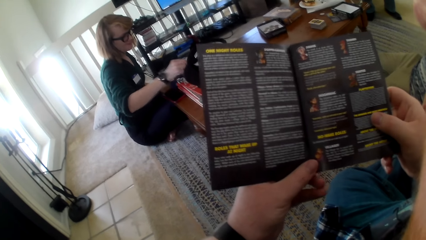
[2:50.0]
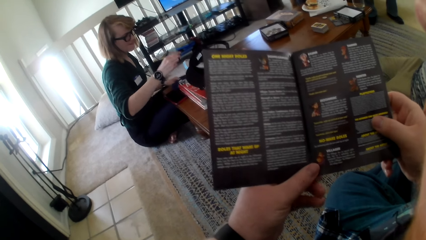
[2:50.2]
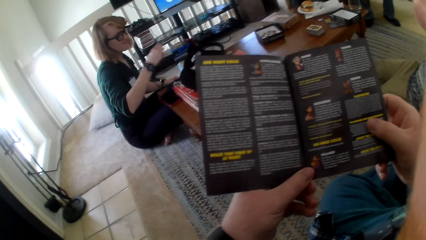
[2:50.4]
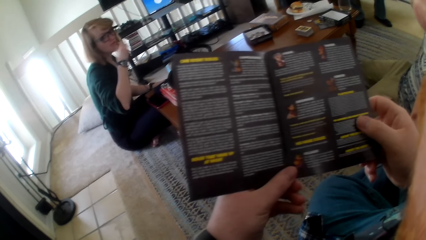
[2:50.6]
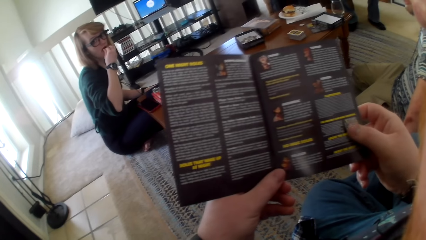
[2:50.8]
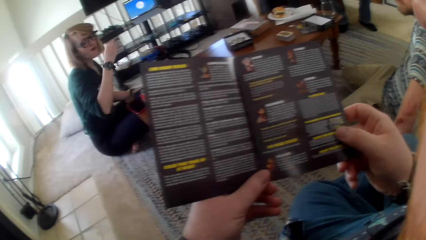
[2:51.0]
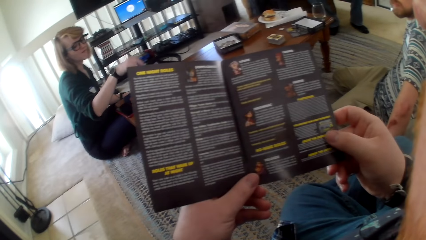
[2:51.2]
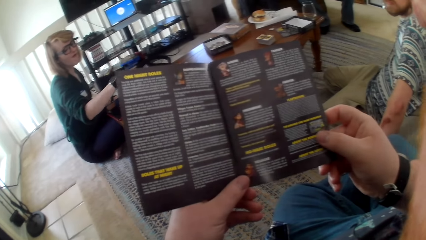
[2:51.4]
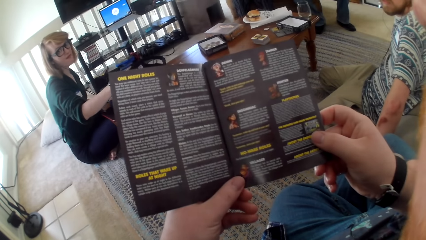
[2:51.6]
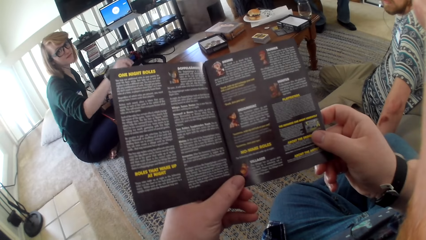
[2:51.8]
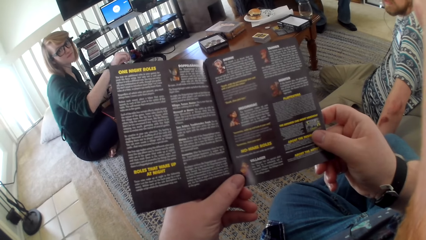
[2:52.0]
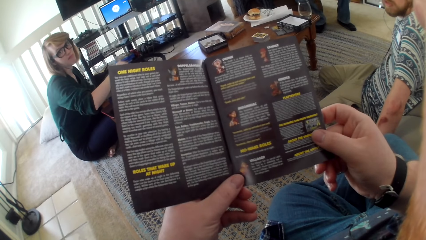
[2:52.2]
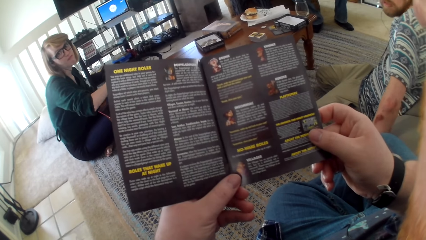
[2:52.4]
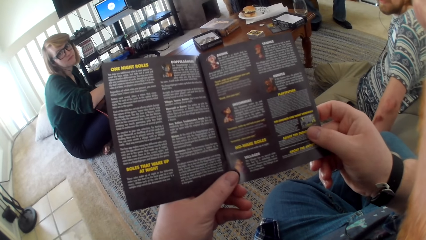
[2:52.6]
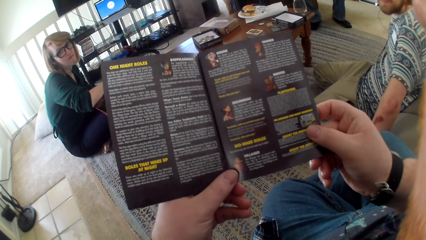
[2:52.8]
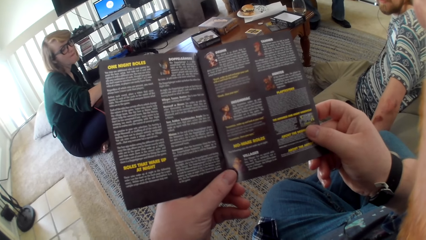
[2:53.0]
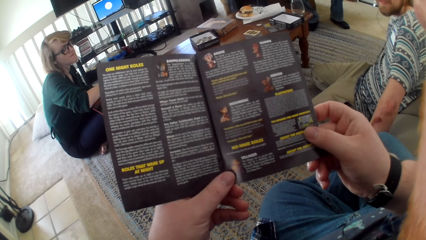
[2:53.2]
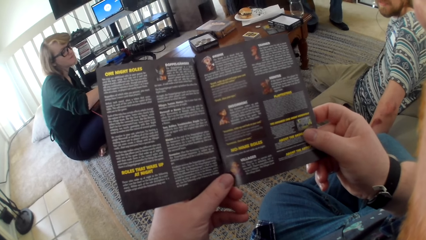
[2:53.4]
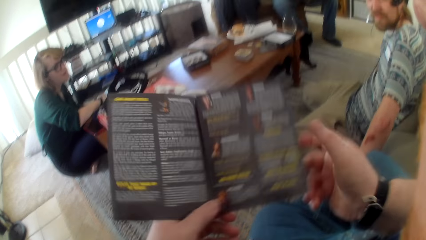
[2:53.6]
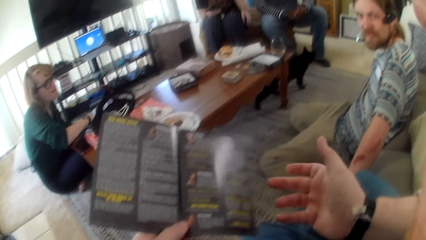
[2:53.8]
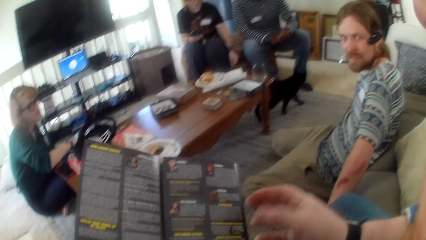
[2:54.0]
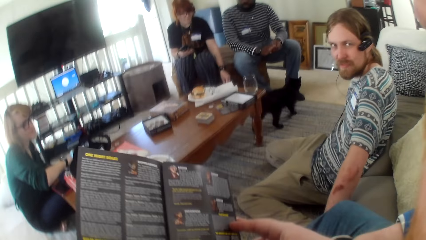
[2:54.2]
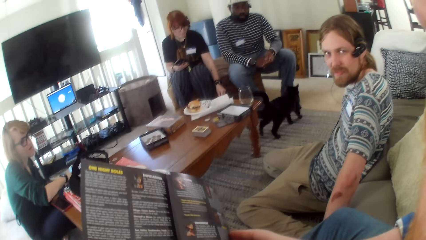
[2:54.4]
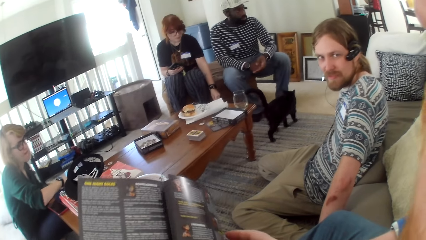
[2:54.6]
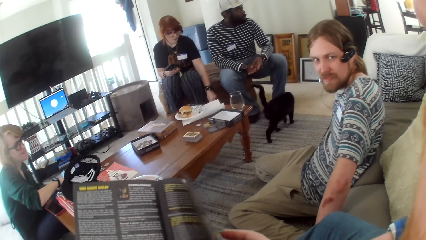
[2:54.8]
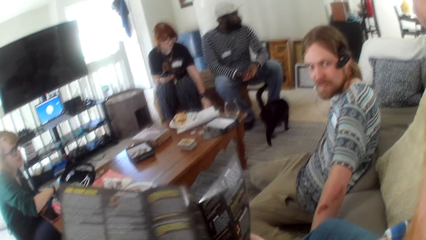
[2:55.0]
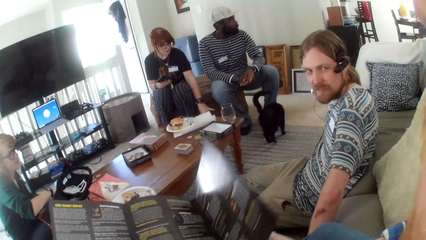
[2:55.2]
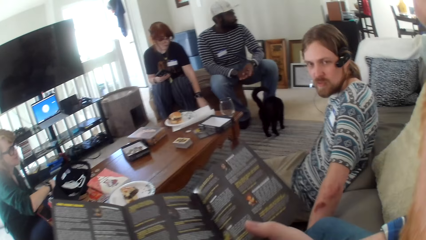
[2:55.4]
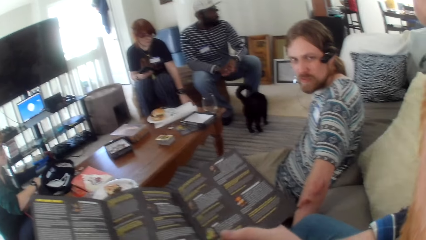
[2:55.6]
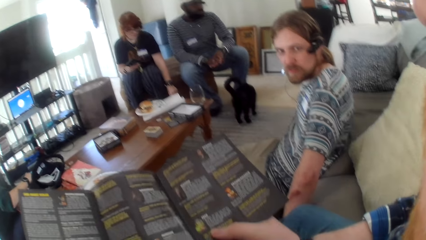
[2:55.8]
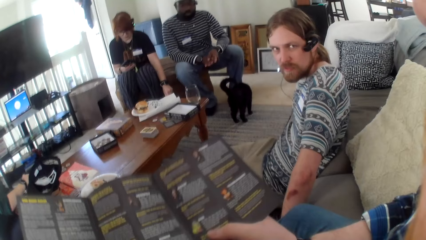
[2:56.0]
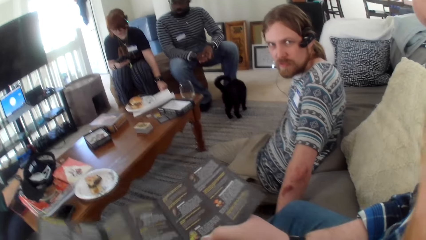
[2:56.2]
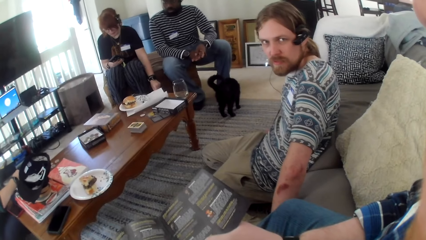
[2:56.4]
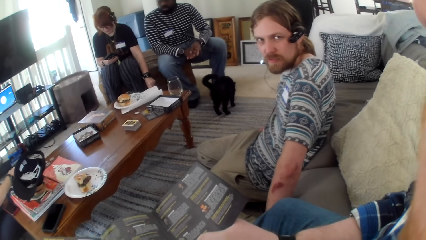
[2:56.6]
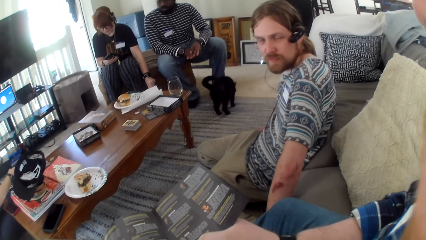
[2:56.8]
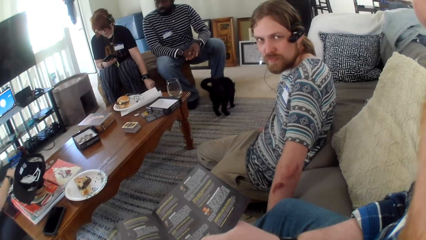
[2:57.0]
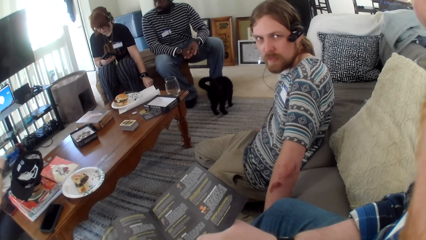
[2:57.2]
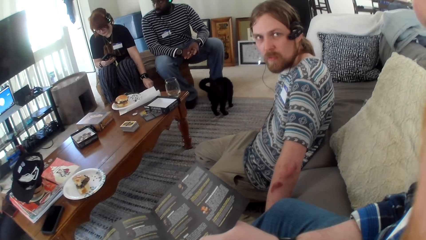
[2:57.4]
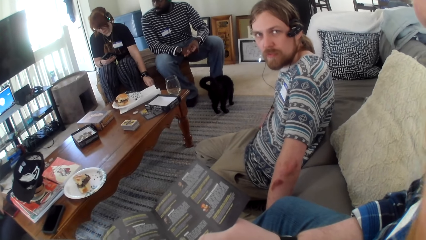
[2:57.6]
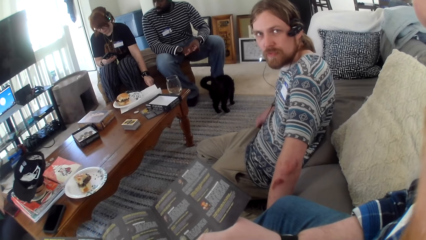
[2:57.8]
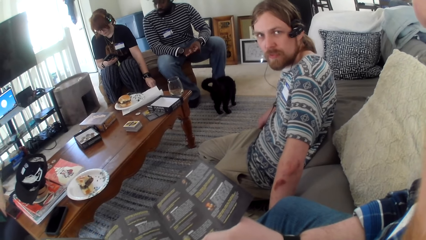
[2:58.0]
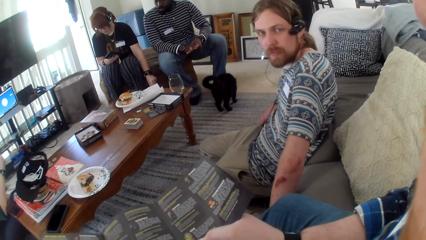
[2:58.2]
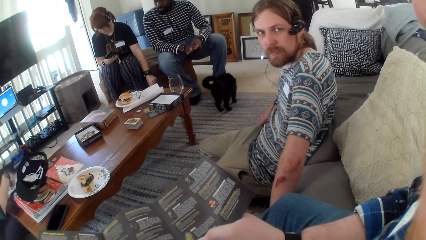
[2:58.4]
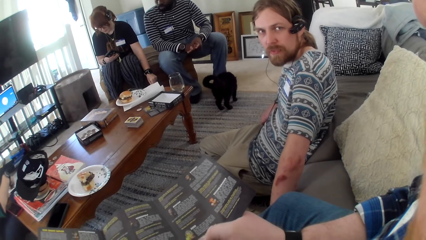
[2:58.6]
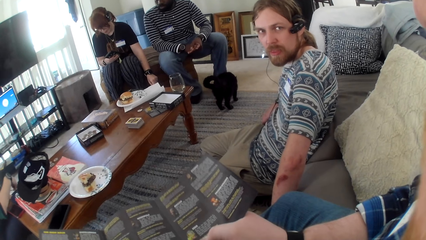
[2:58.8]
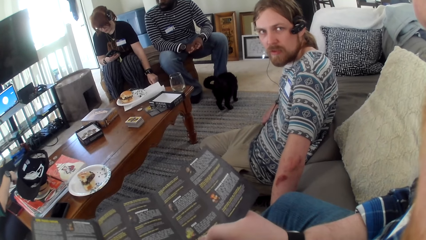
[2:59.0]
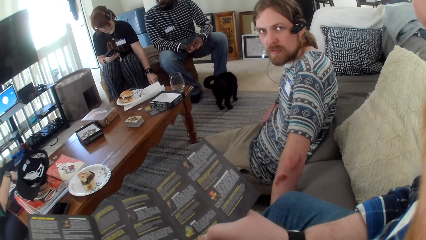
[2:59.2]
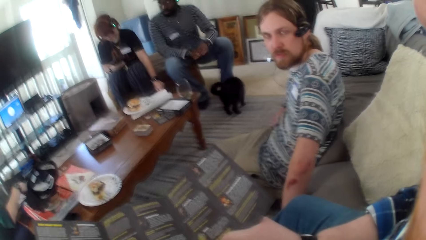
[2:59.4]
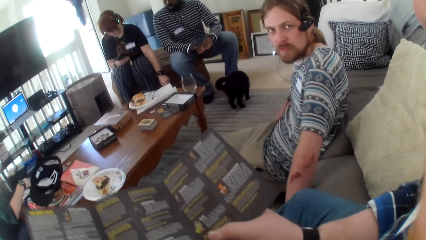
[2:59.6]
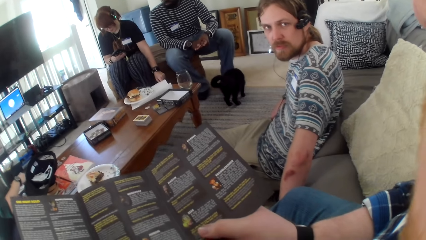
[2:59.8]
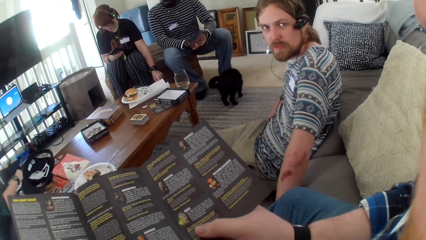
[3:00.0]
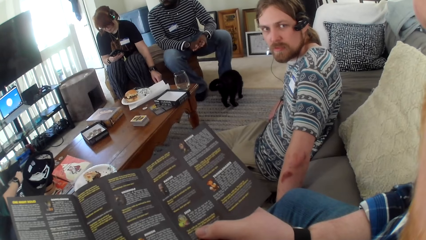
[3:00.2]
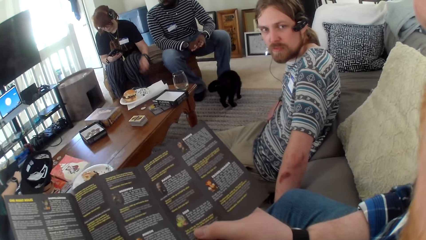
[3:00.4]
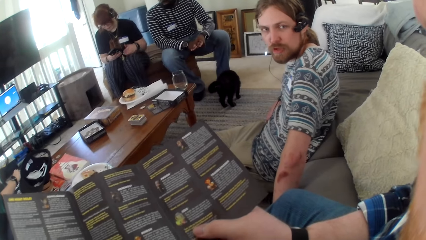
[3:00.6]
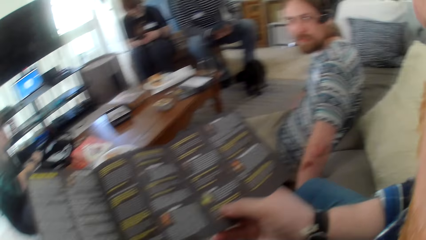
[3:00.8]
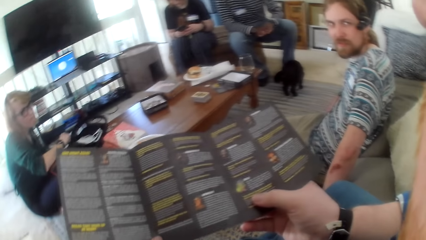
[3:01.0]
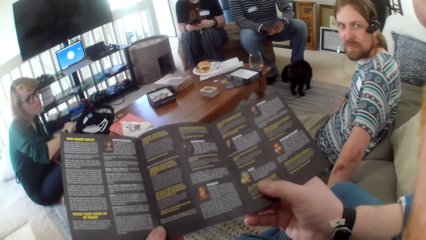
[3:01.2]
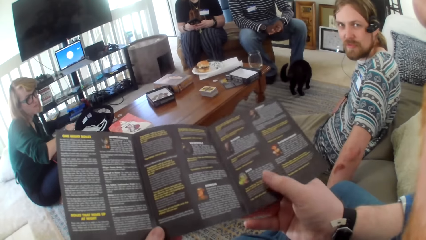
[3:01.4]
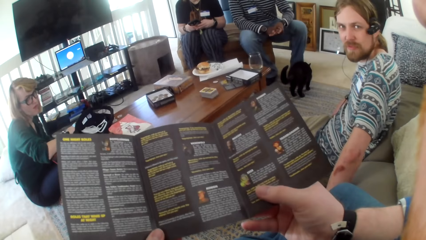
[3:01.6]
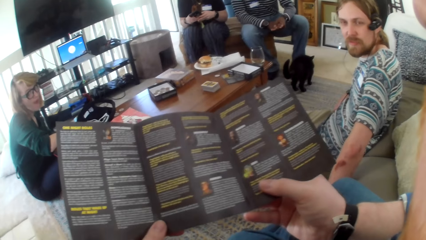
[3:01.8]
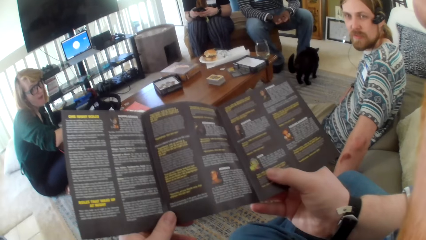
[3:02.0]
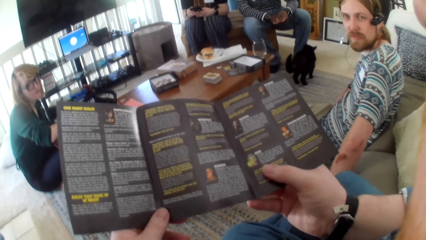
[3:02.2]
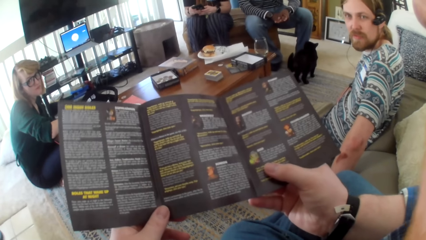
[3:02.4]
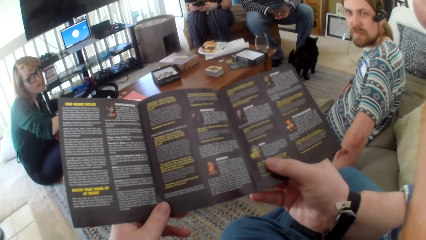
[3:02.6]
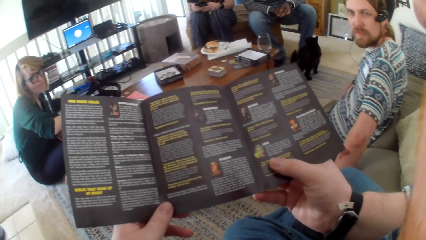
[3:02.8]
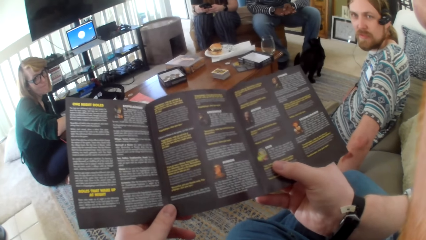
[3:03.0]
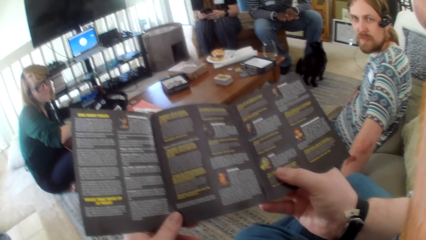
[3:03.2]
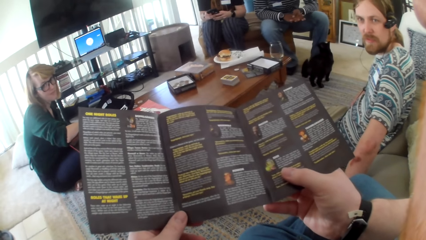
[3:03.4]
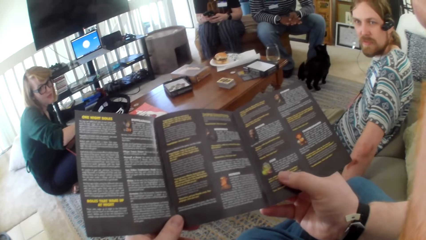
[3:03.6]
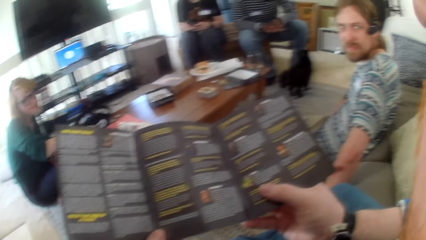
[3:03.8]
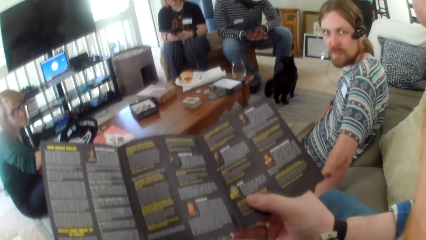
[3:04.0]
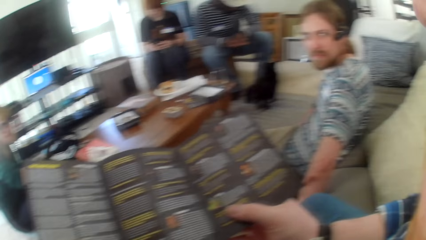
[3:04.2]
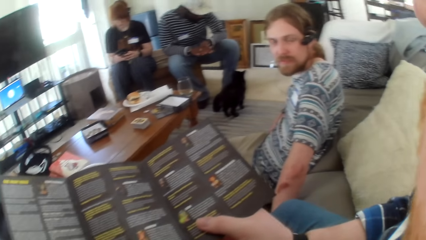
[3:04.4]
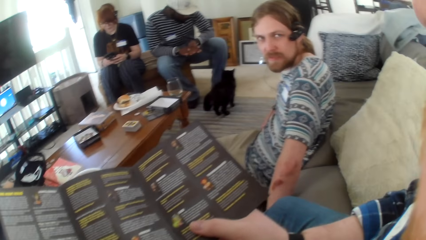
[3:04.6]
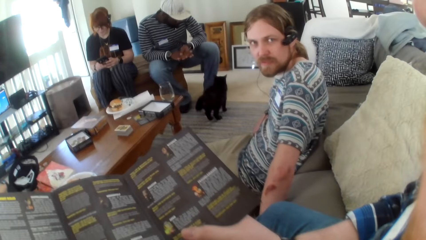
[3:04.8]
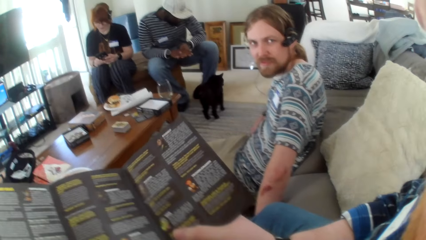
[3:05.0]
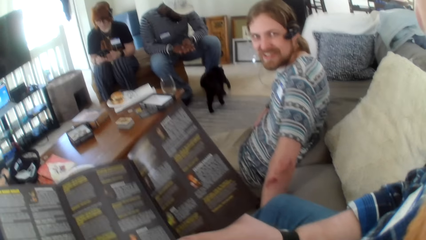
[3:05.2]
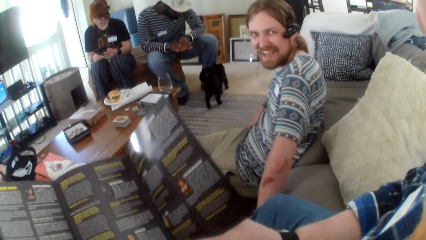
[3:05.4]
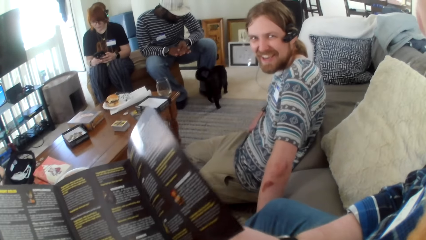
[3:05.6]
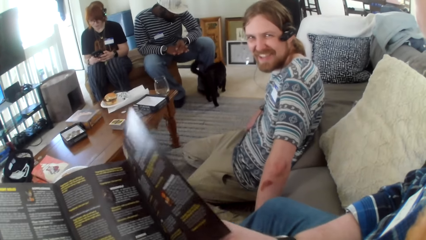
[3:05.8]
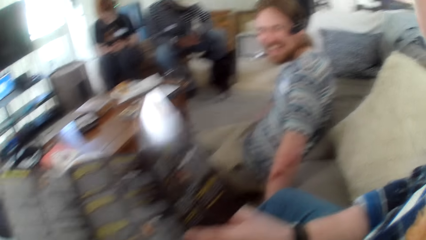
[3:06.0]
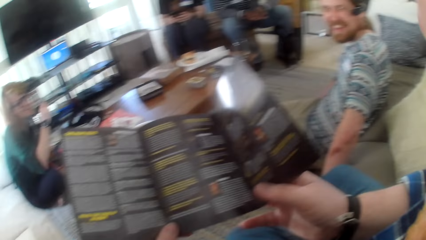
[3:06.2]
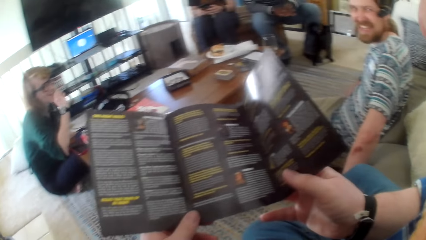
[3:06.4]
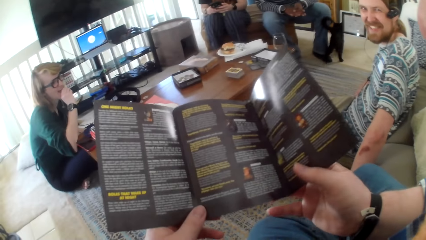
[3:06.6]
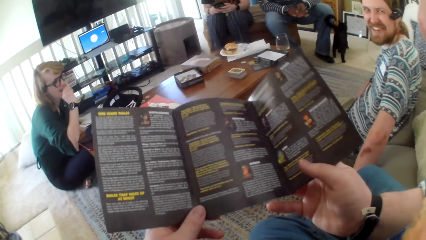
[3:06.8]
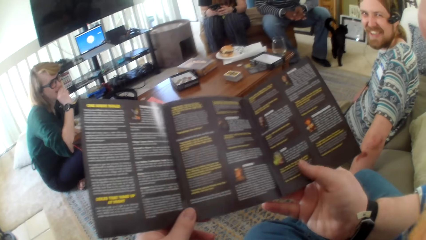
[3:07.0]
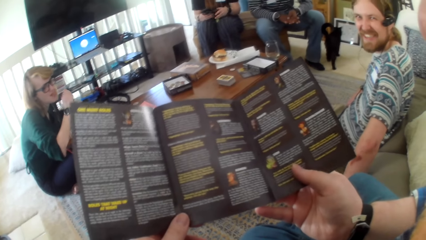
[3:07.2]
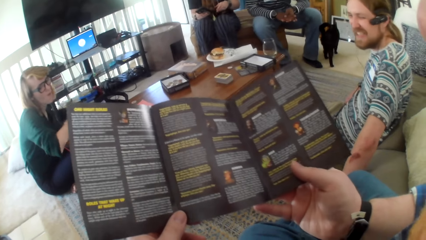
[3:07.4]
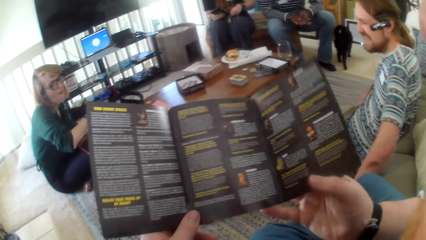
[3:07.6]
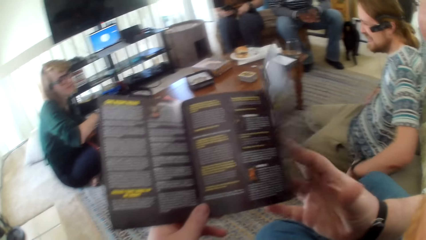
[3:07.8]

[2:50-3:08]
A woman collects snacks on the table and eats. The camera wearer talks to the woman. They move a hand. They talk to a man. They open the game cards paper page. They talk to the man. A person operates on her phone. The camera wearer stares around. The man talks. The camera wearer talks. They read the paper. The man laughs. The camera wearer stares around. The woman eats.
